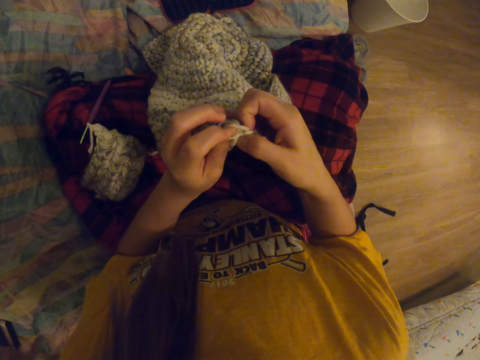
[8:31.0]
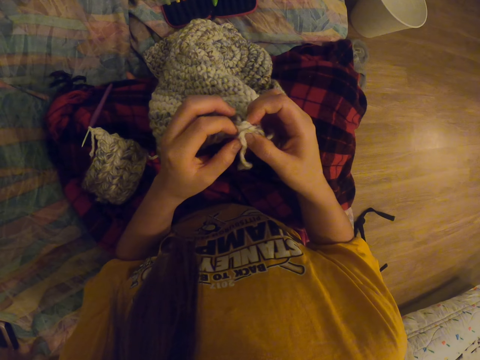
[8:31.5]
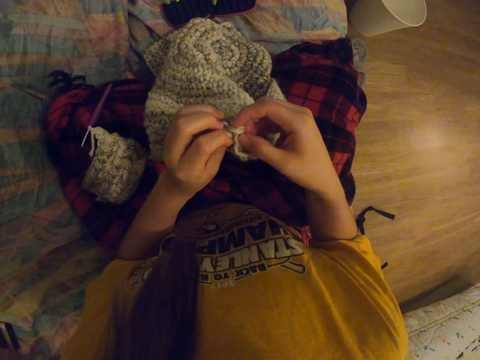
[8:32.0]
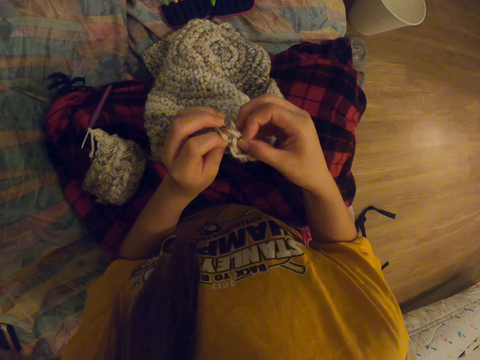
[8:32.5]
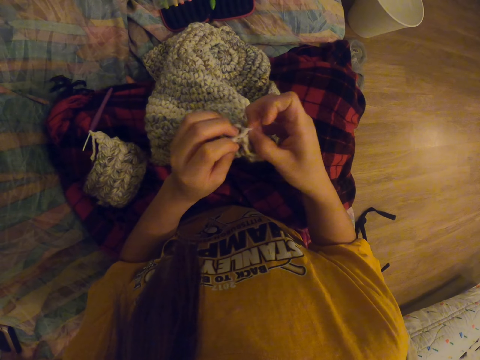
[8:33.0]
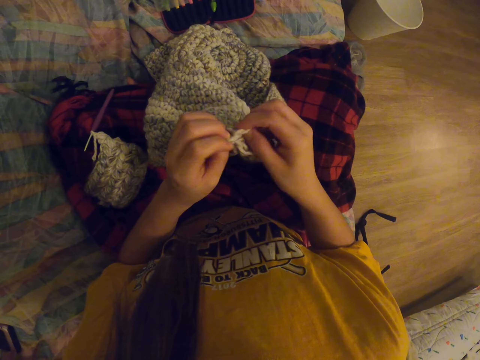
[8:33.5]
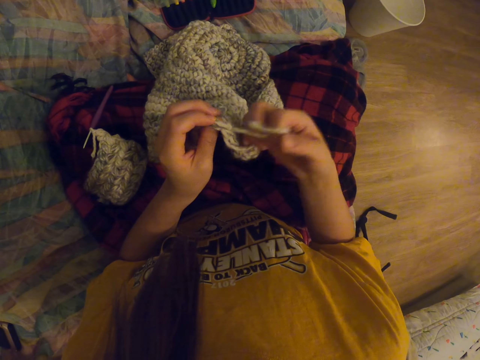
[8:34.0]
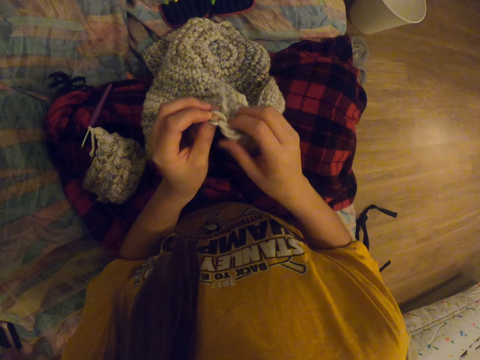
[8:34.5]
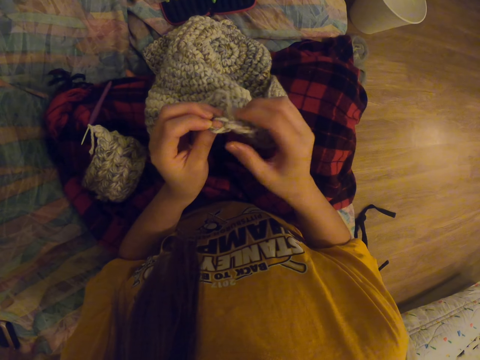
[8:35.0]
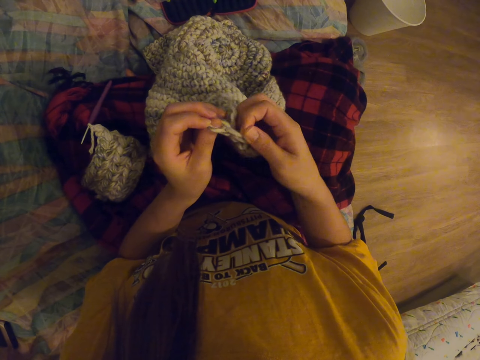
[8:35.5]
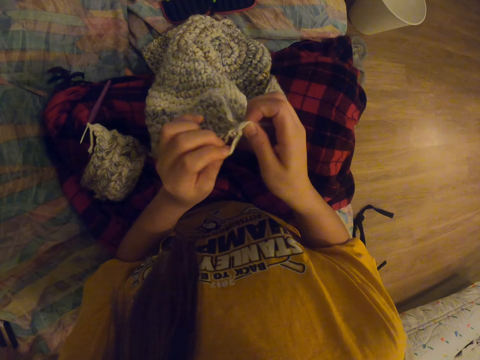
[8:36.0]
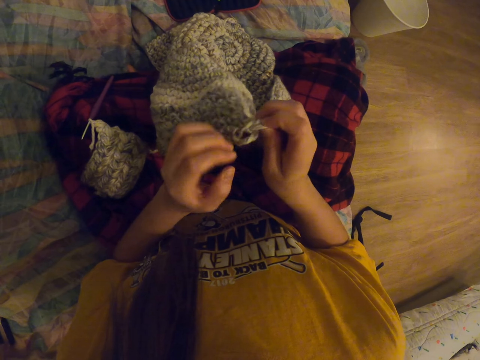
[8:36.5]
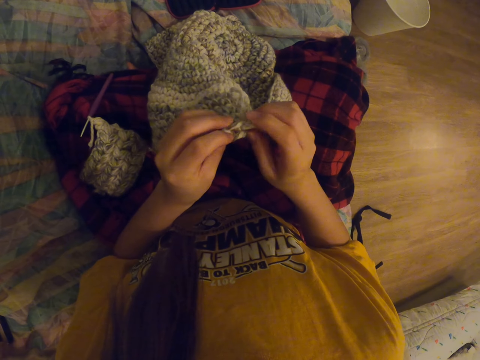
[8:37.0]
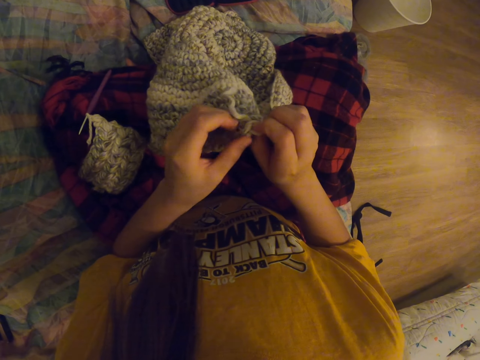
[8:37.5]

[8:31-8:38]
The camera wearer undoes thread on the knitted fabric.

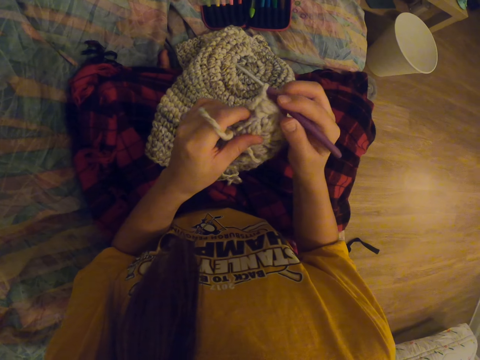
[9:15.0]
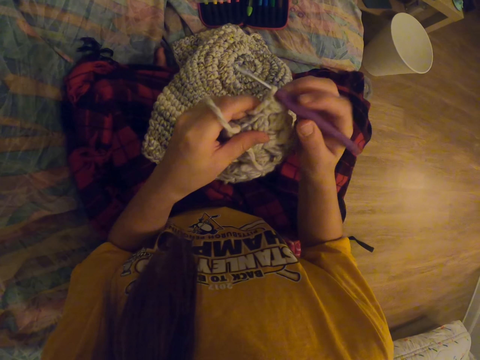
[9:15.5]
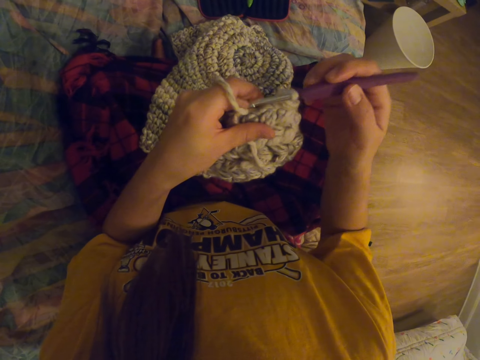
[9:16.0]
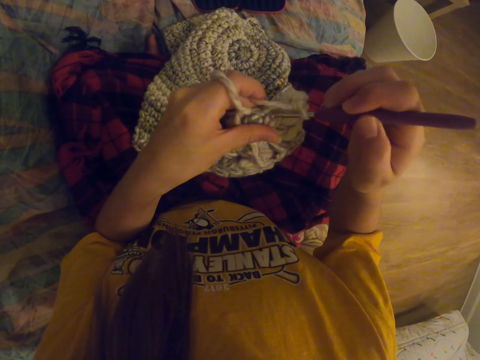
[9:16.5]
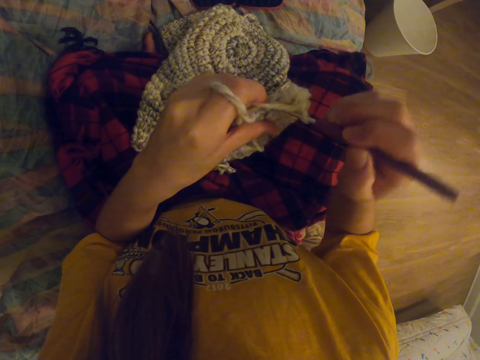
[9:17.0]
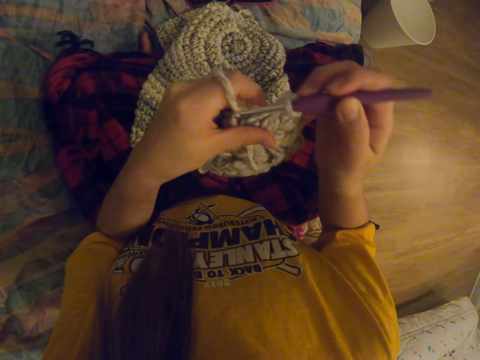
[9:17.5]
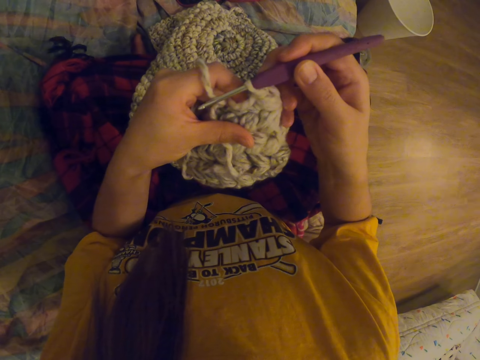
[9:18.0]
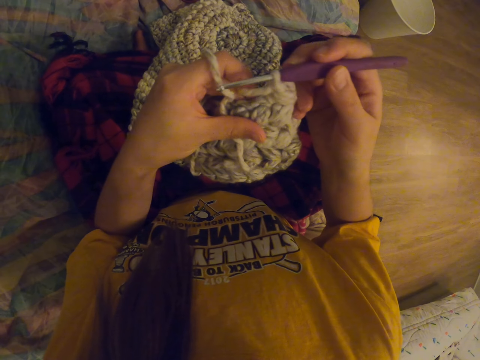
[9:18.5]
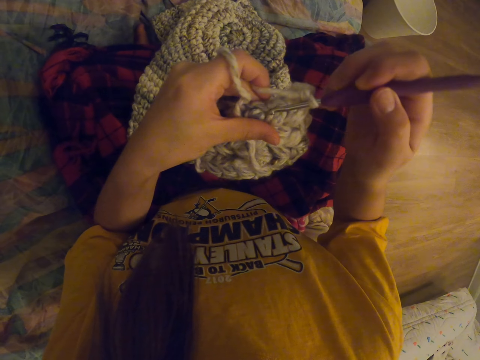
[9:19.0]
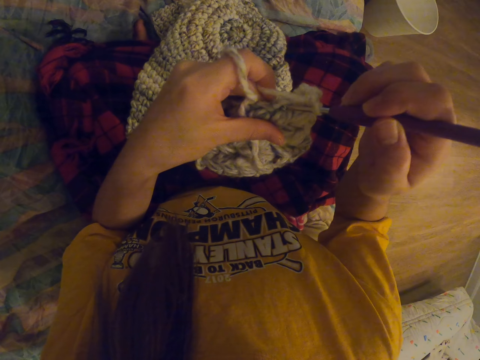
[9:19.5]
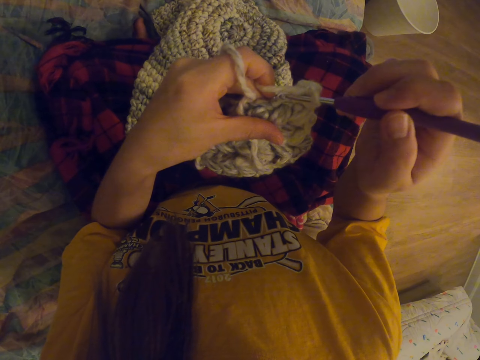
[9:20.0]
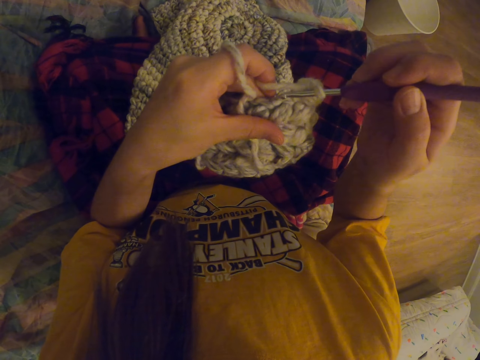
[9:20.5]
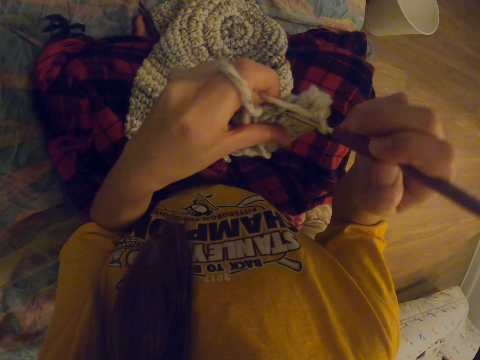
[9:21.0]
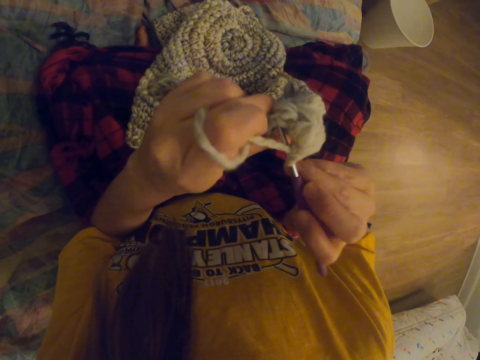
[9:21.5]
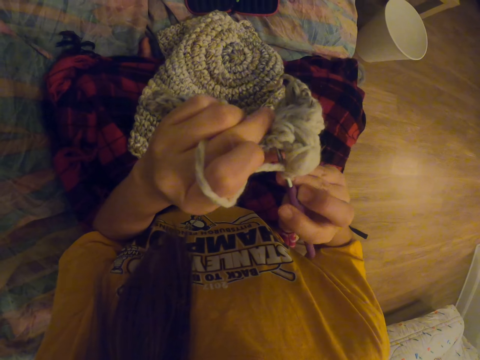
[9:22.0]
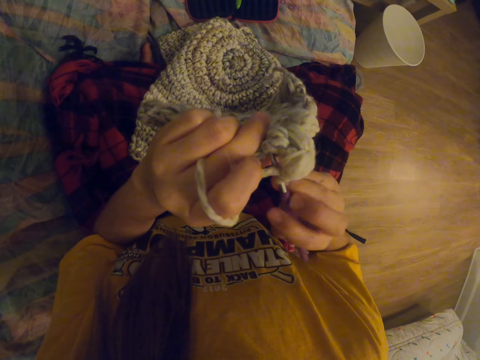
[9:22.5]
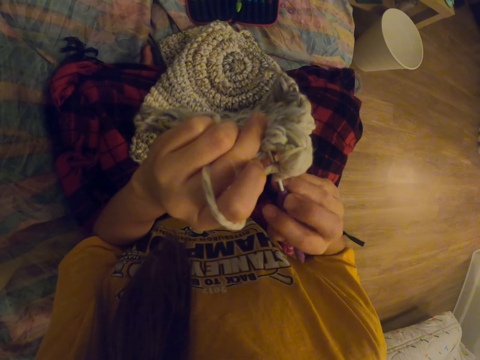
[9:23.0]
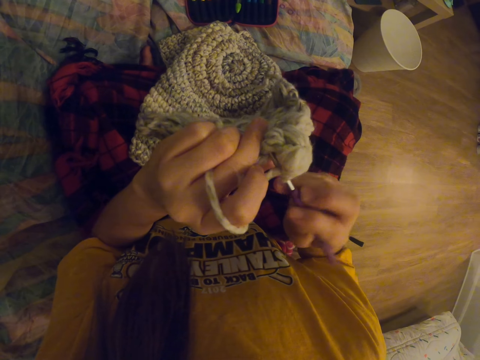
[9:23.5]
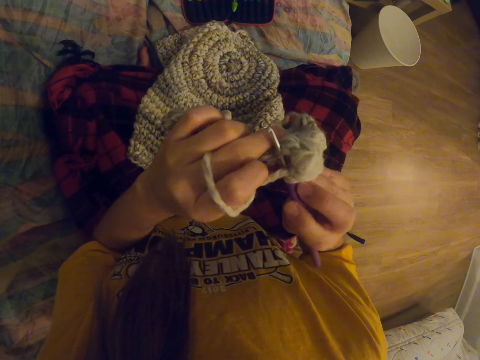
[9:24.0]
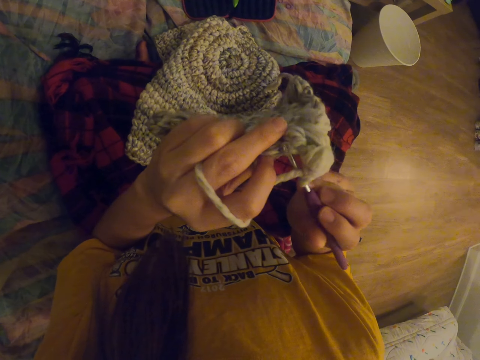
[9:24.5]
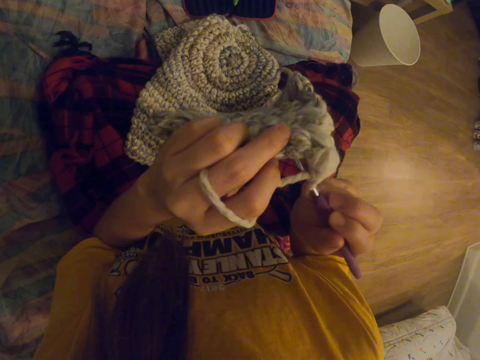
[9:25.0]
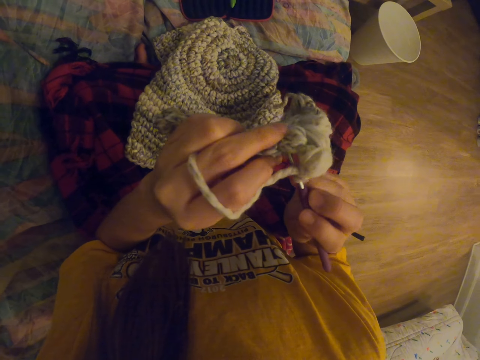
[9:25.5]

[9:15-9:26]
The camera wearer crochets fabric. They knit a garment.

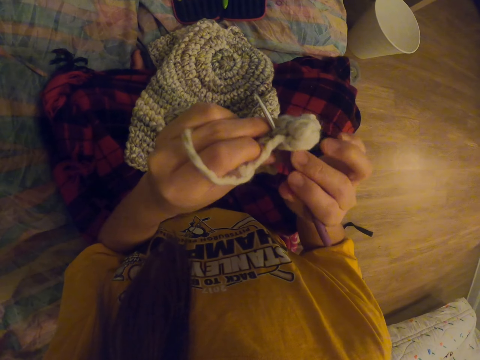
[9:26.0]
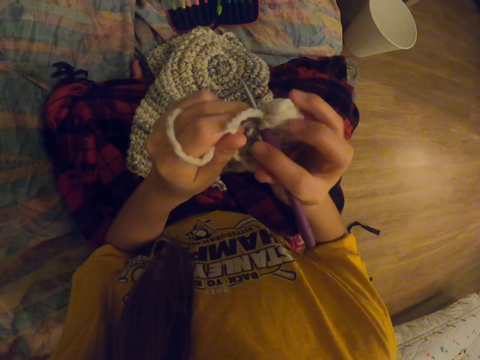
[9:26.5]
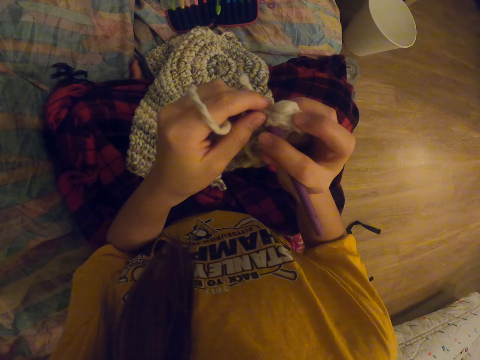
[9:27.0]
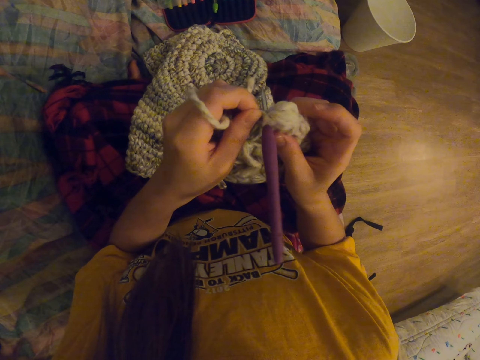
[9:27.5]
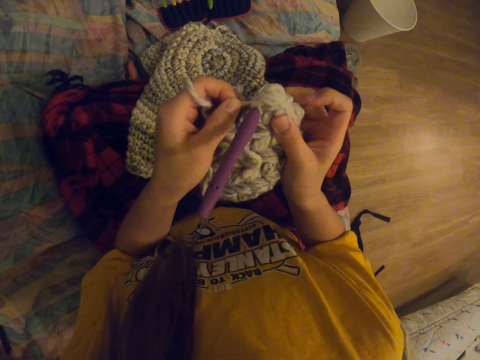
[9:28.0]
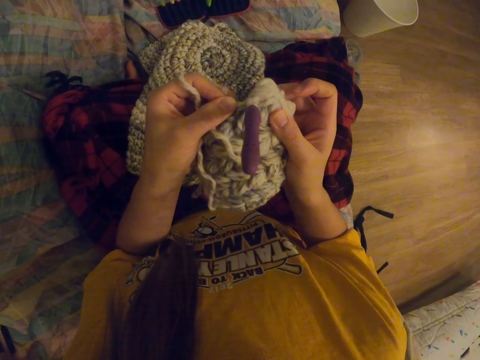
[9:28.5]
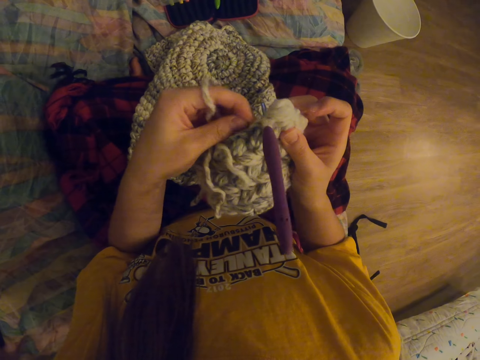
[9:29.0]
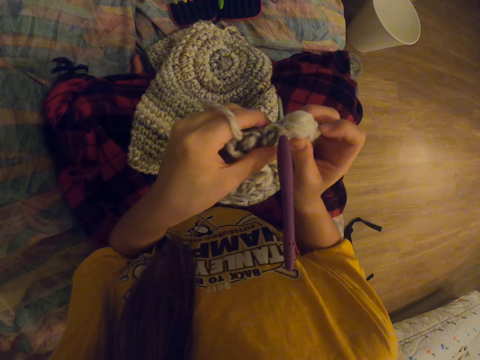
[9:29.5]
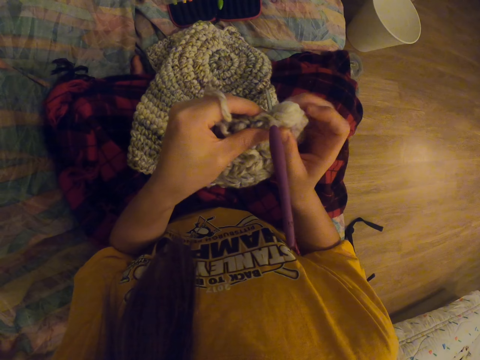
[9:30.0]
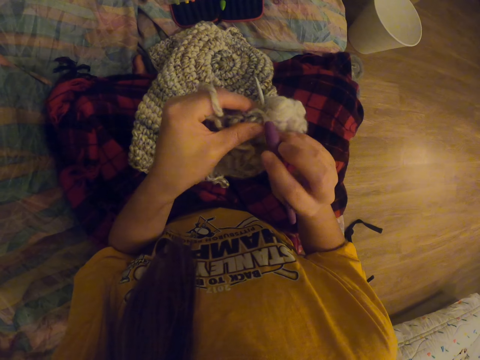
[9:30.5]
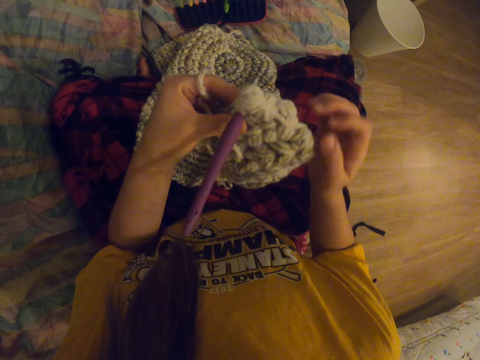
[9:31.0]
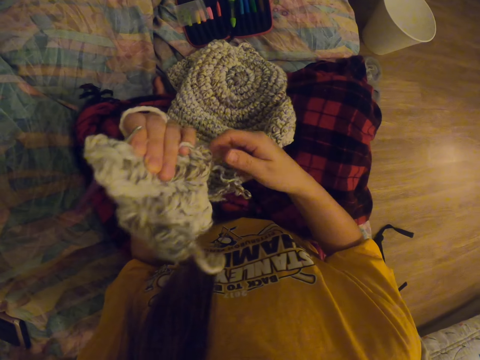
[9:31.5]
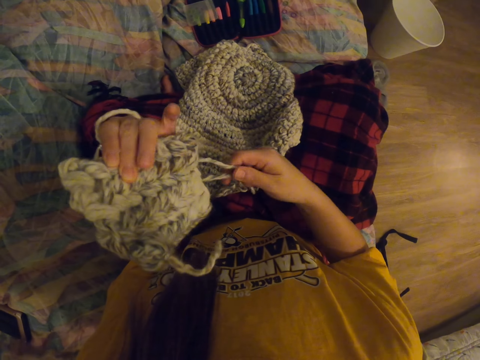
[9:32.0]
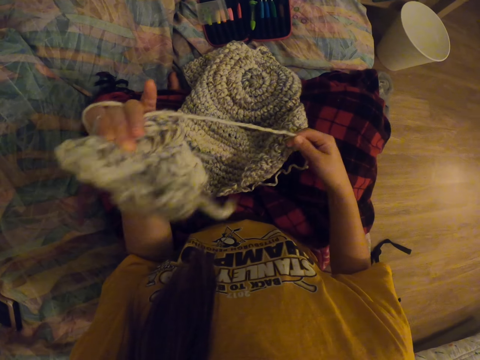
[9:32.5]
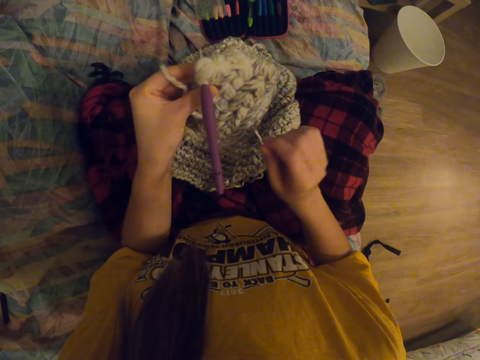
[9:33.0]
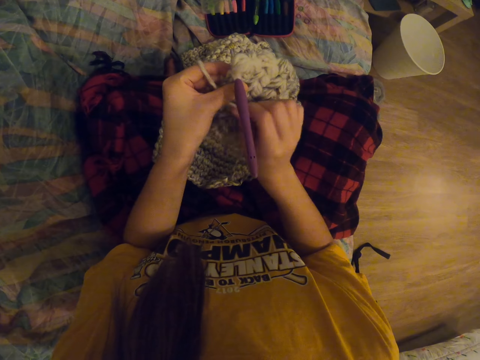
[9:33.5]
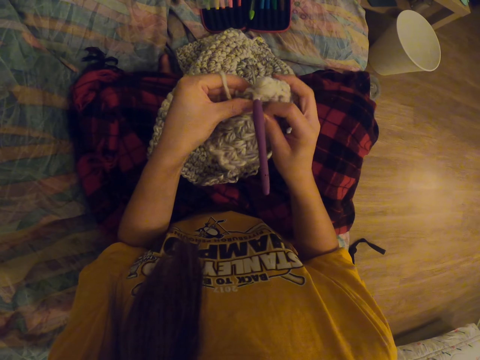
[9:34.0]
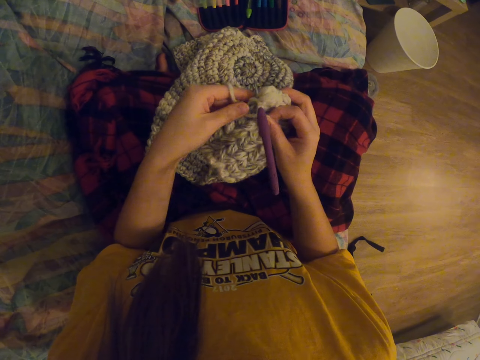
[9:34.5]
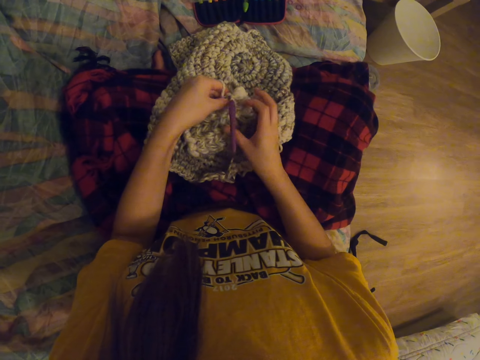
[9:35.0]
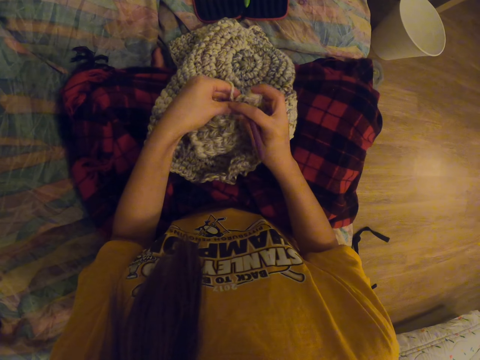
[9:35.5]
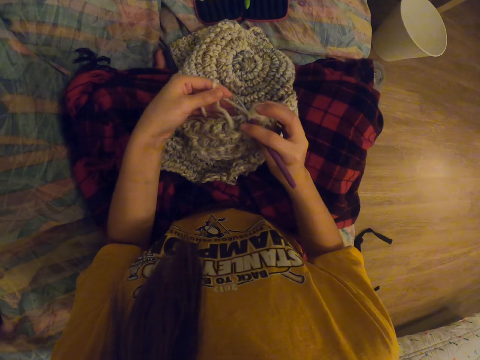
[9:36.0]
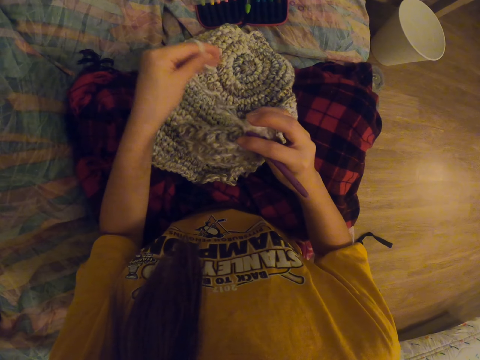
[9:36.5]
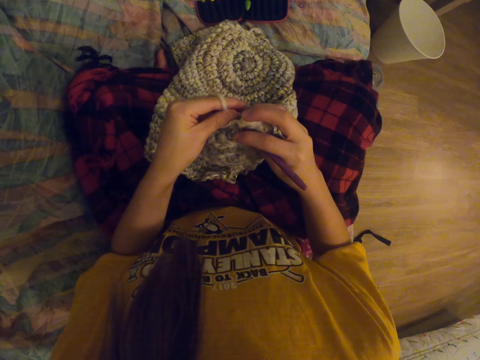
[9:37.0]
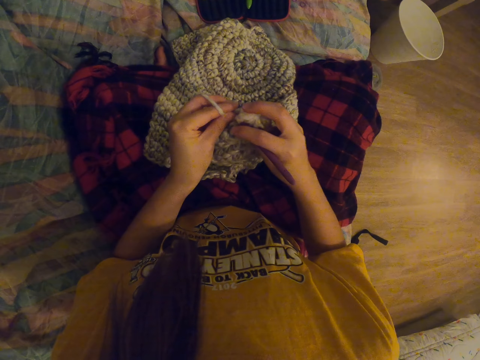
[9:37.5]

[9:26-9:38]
The camera wearer holds thread with the right hand. They pull the thread. They hold the thread under the fabric.
